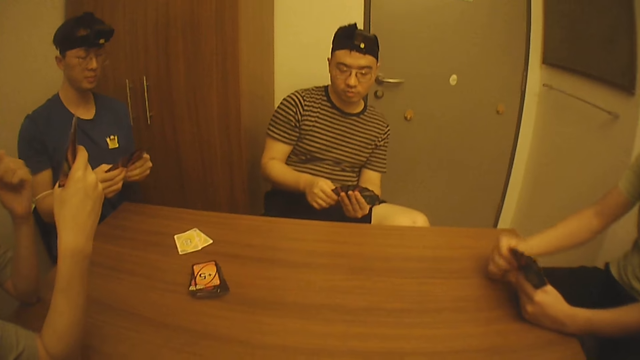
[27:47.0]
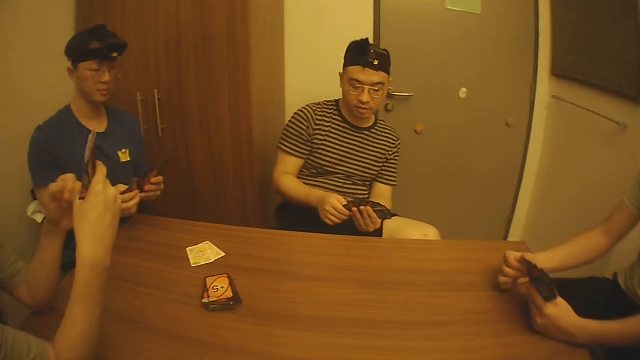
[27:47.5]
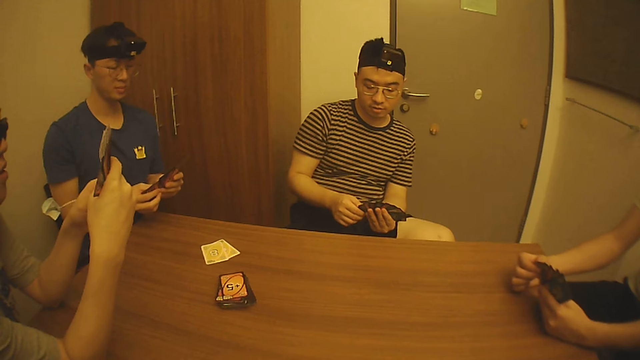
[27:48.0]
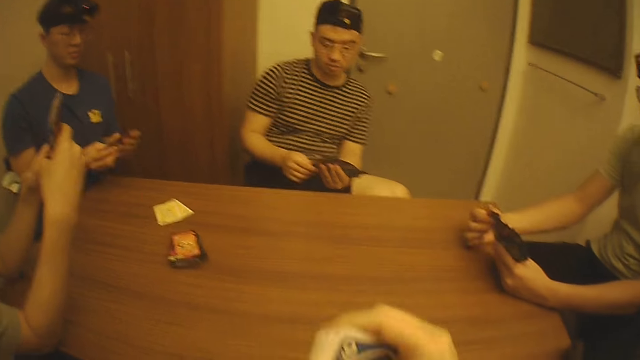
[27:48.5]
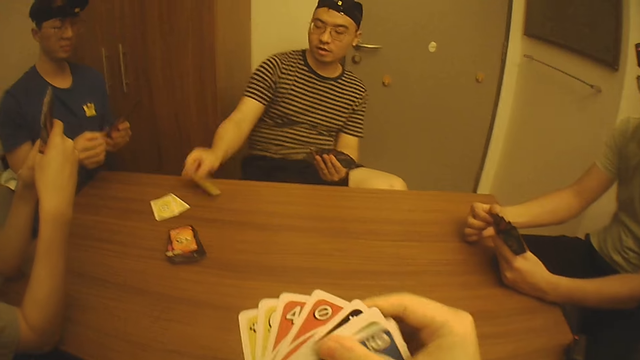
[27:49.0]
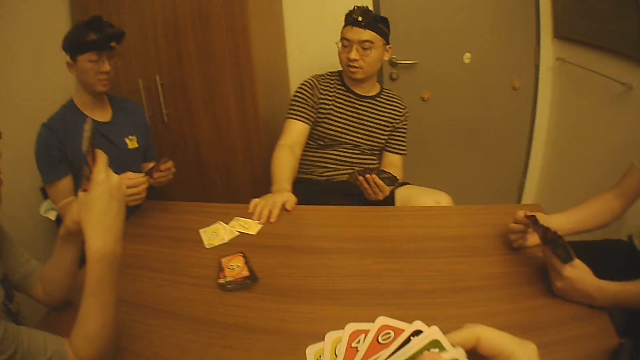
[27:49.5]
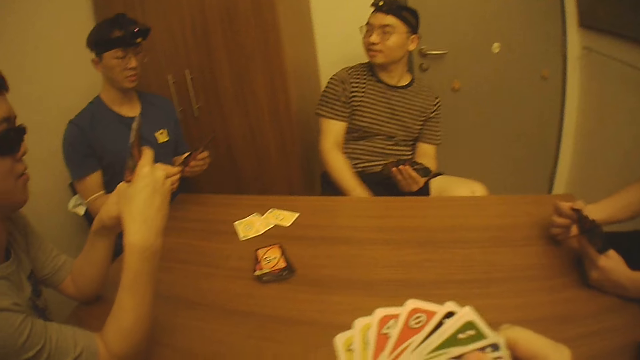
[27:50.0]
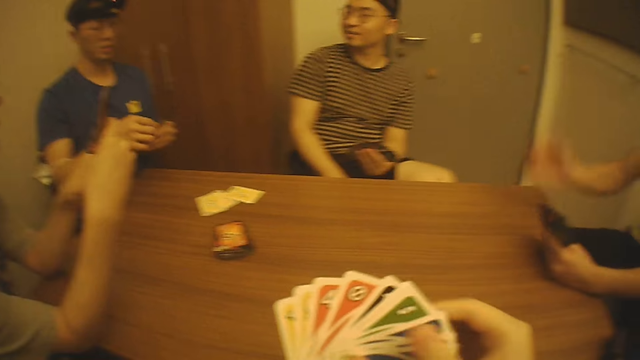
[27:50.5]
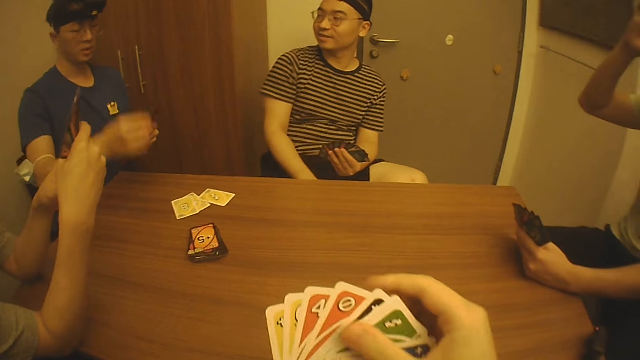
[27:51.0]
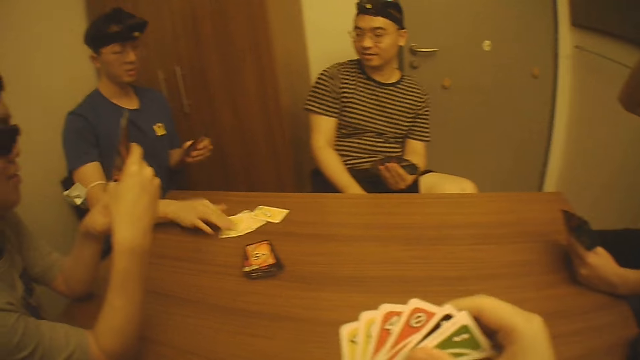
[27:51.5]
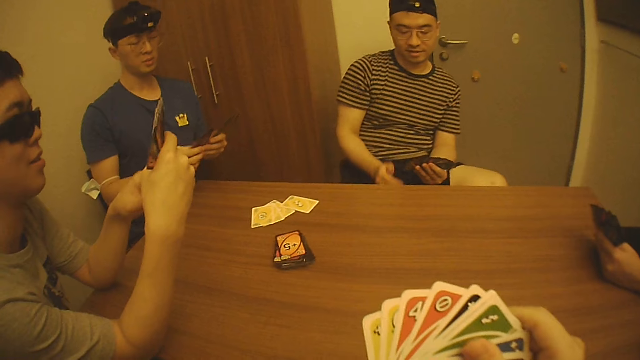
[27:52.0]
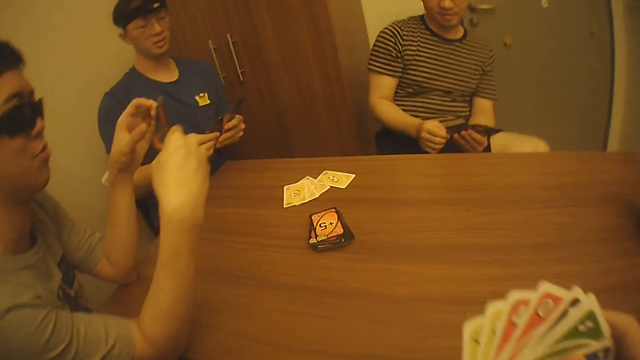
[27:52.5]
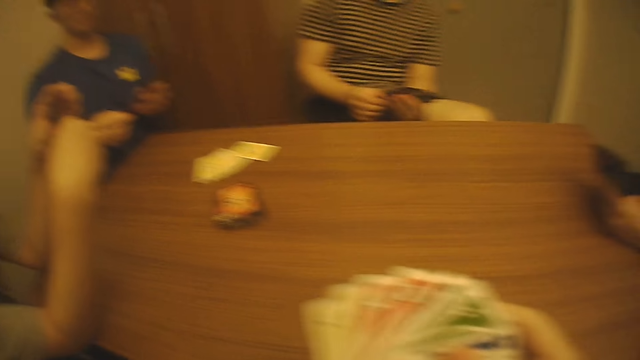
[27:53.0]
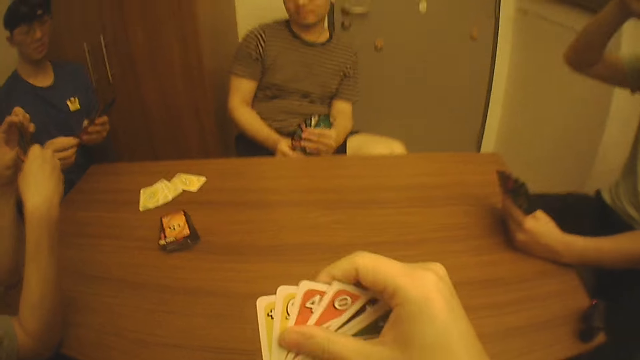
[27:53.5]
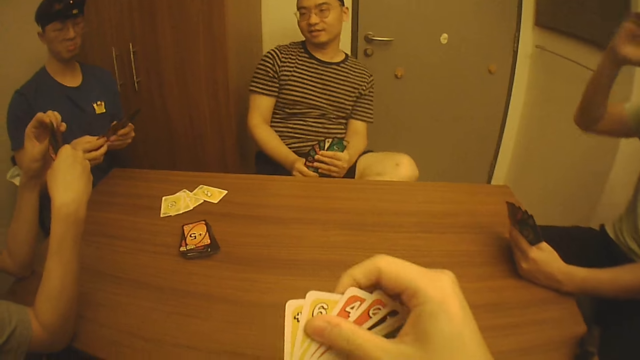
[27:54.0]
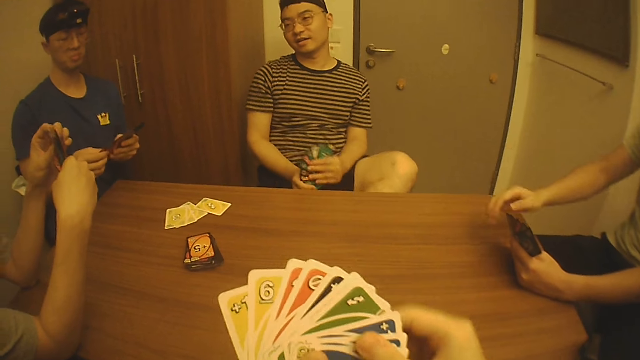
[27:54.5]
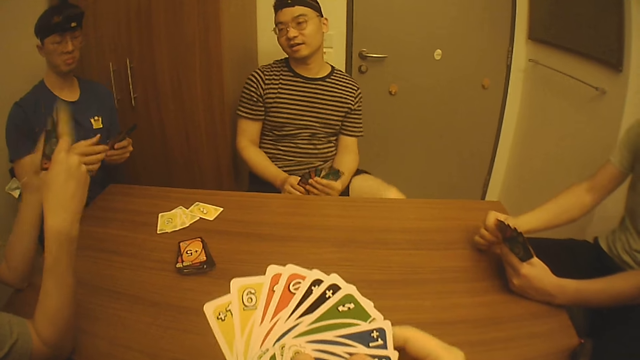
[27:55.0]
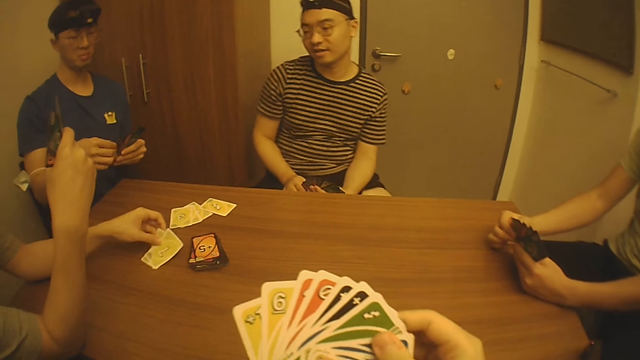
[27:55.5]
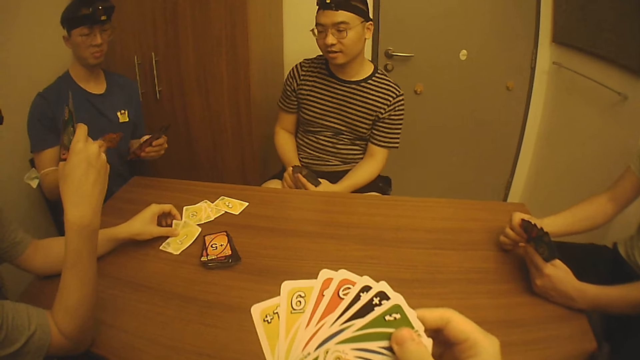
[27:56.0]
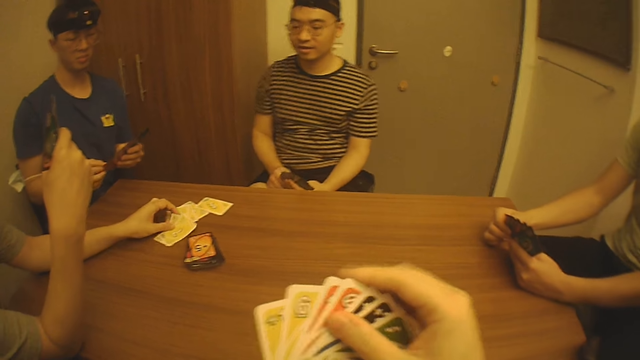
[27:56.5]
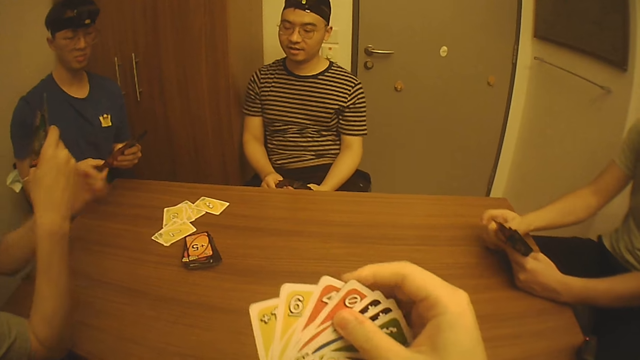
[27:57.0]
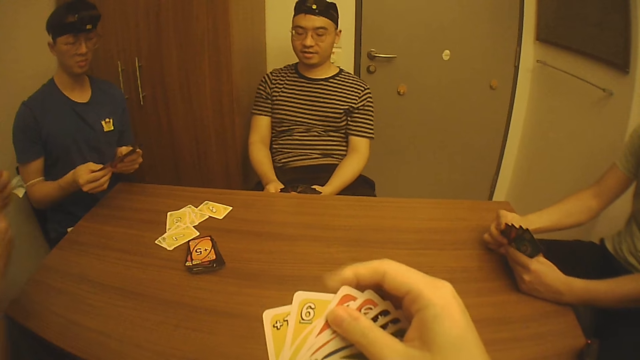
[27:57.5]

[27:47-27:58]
A man places a game card on the table with his right hand. Another man puts a game card on the table and taps the cards on the table with his right hand. Another man places a game card on the table with his left hand.

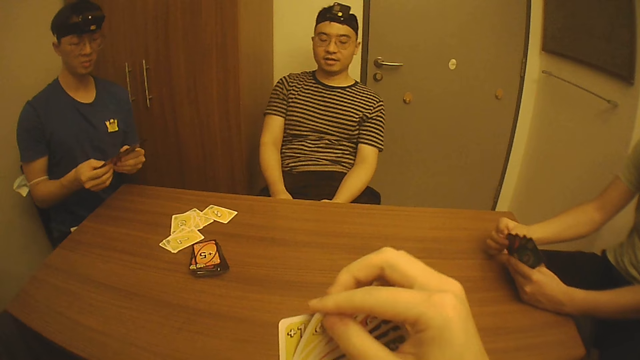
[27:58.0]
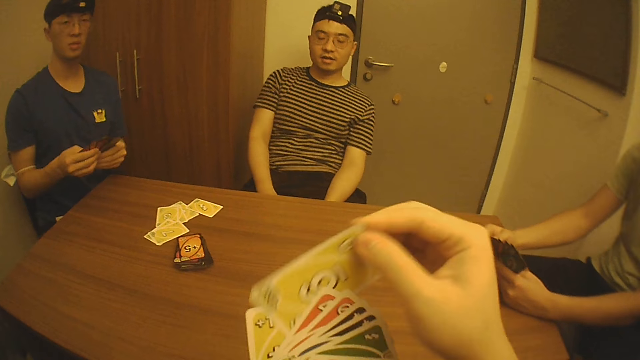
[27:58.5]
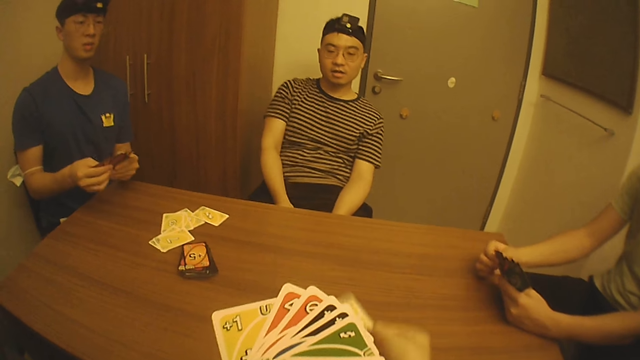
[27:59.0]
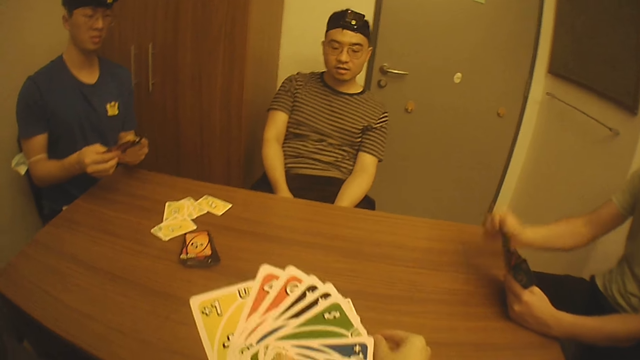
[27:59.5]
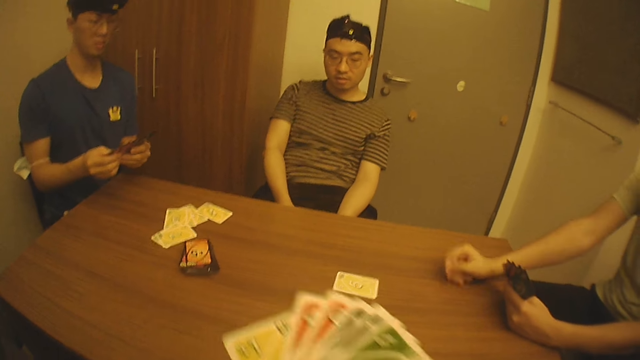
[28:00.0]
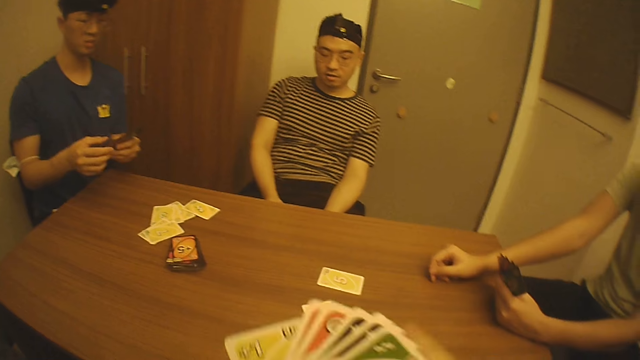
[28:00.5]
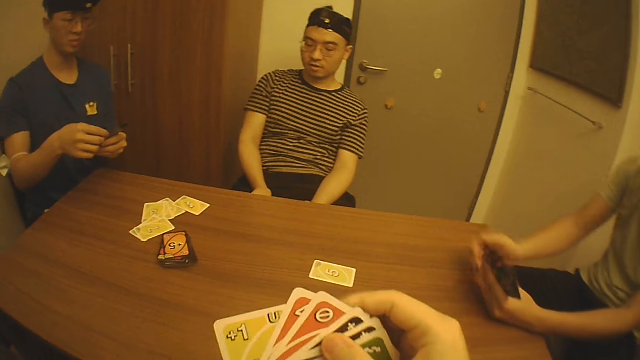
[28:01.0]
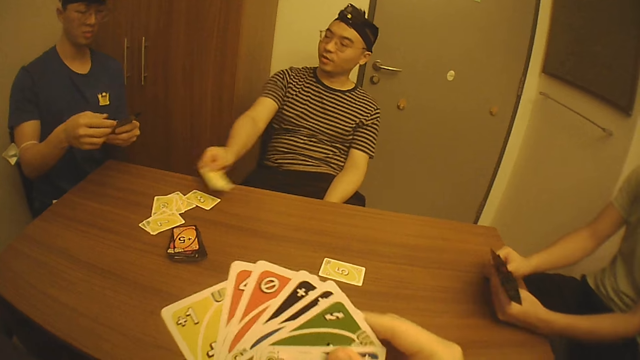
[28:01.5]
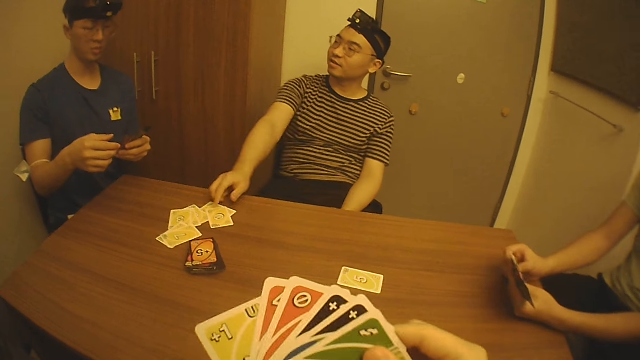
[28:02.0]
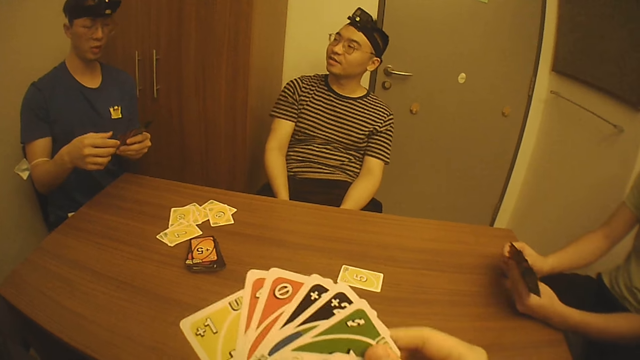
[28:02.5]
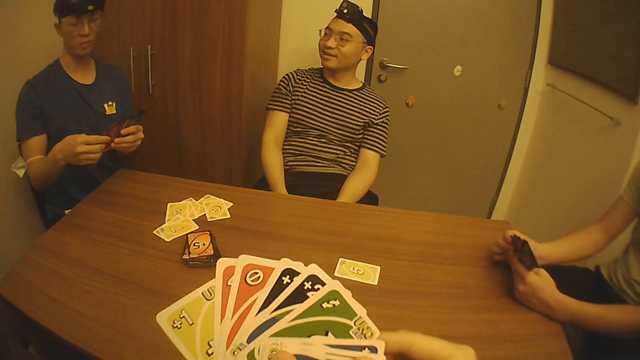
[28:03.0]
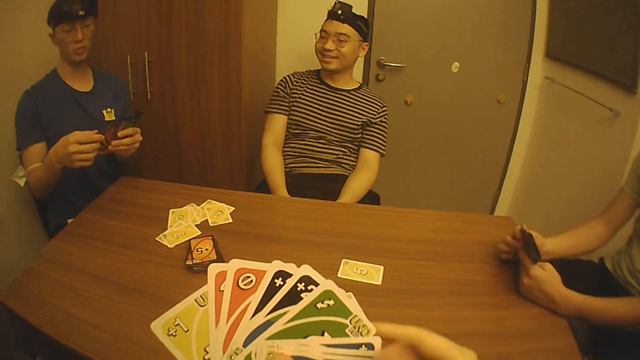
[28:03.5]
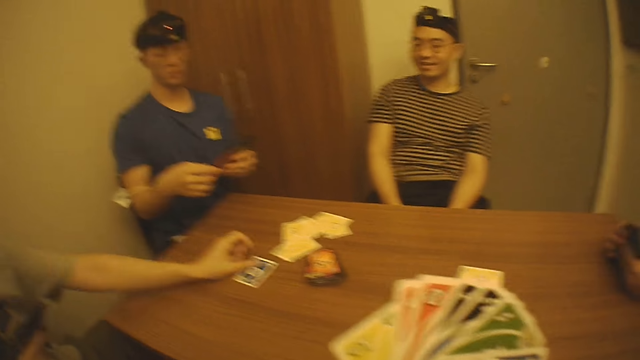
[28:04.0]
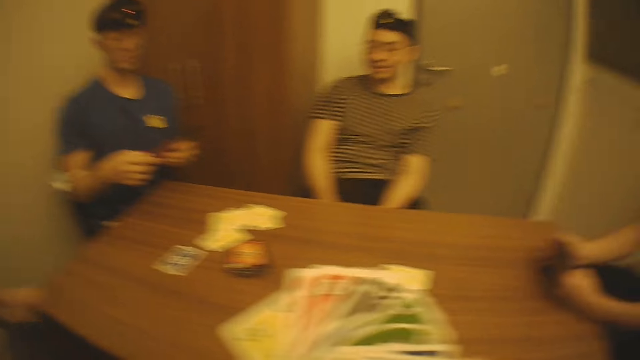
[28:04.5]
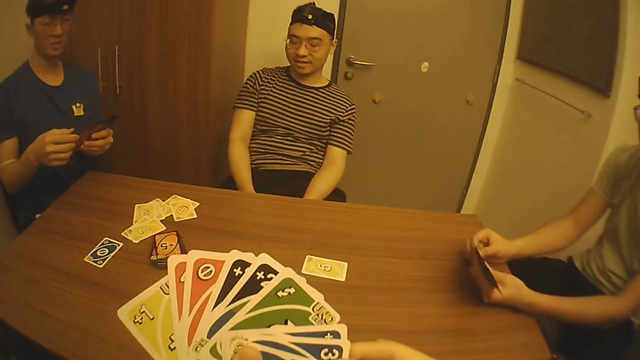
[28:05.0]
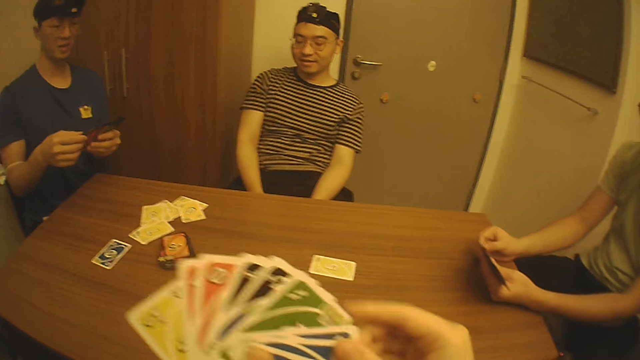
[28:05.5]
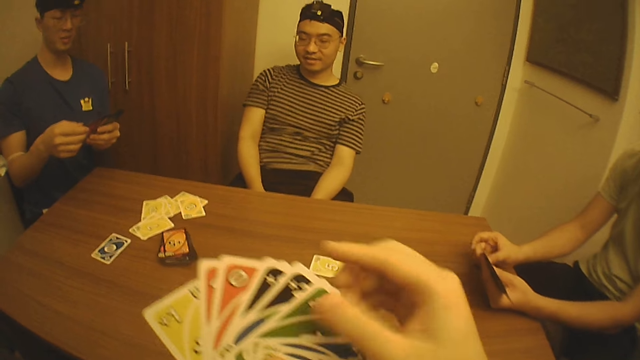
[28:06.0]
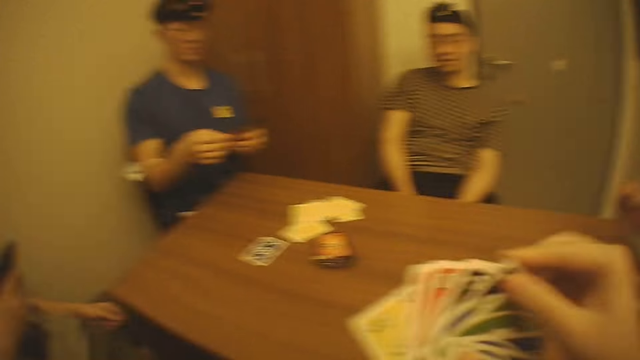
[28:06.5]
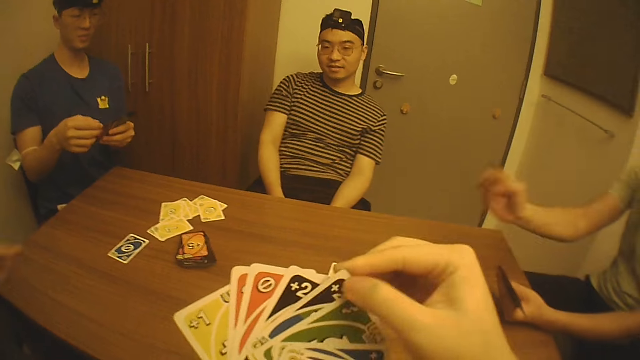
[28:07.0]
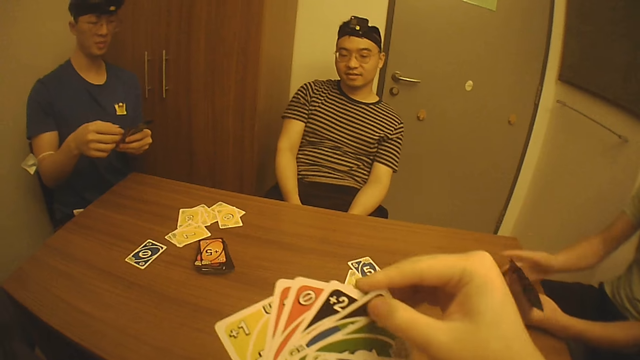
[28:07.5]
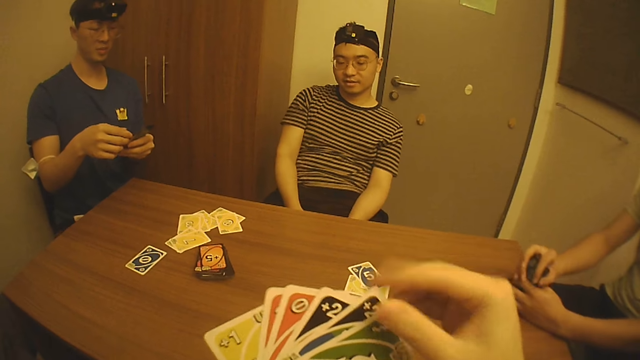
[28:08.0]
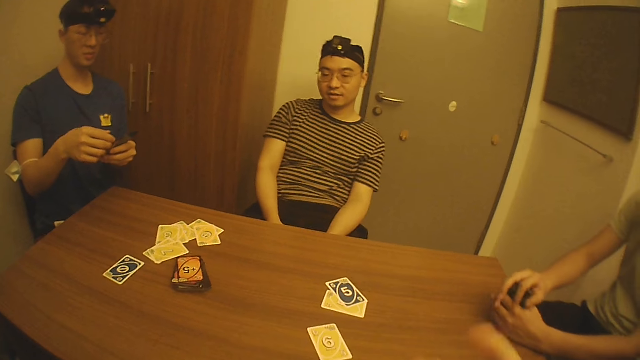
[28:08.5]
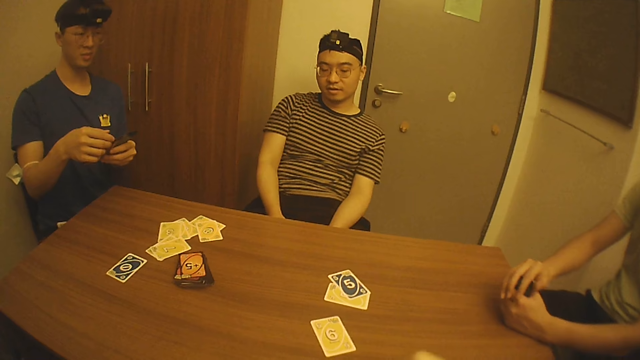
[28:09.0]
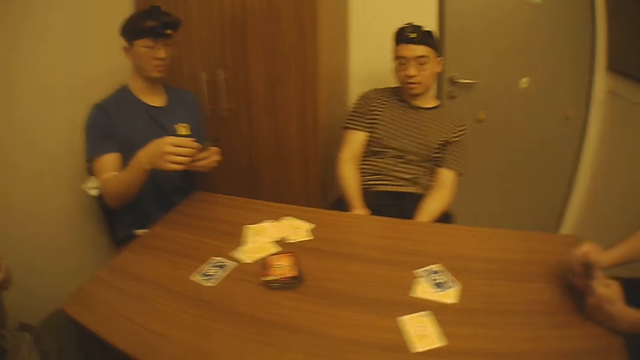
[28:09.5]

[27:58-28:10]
The camera wearer places a game card on the table with his right hand. A man places a game card on the table with his right hand. Another man places a game card on the table with his right hand. Another man places a game card on the table with his left hand.
